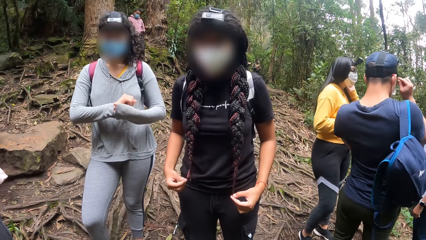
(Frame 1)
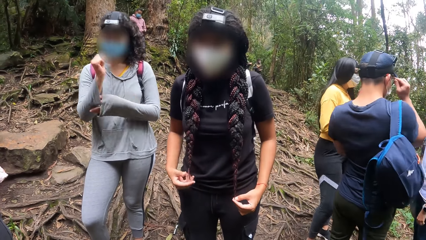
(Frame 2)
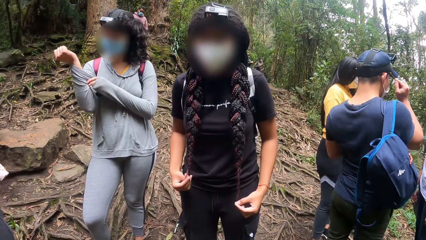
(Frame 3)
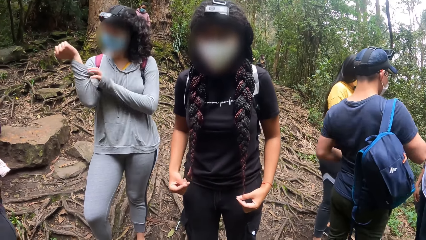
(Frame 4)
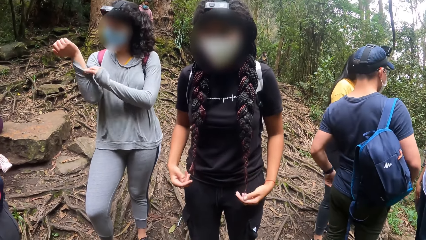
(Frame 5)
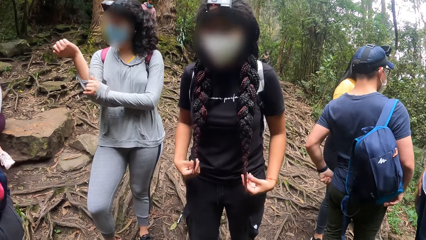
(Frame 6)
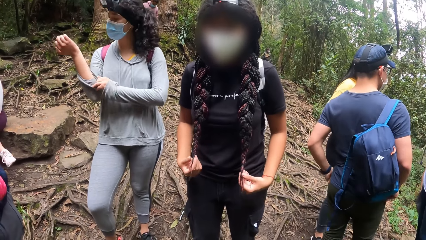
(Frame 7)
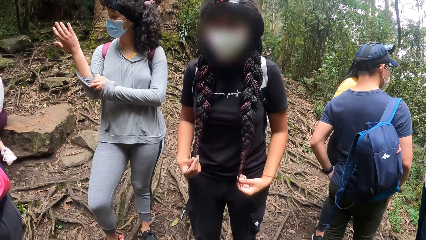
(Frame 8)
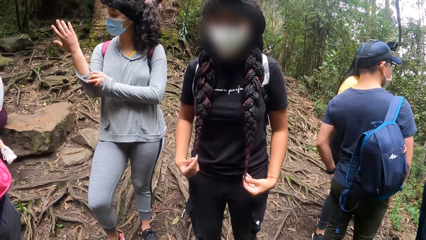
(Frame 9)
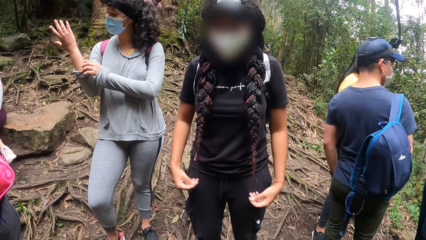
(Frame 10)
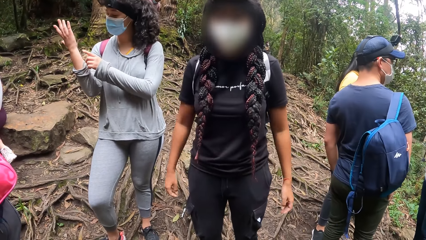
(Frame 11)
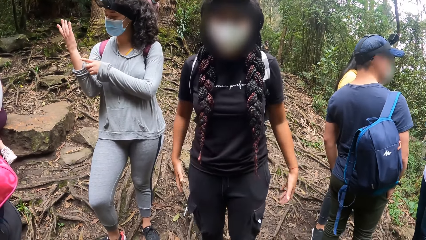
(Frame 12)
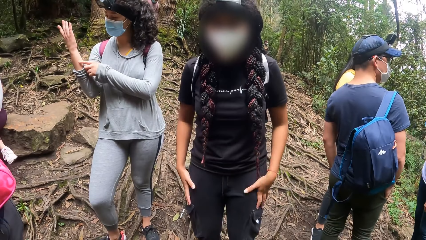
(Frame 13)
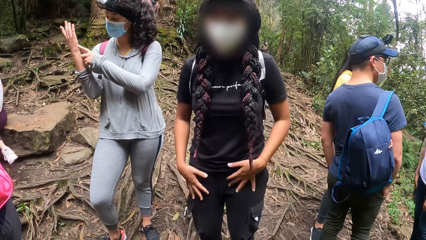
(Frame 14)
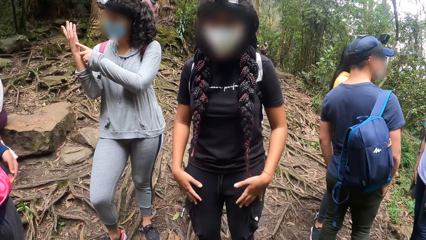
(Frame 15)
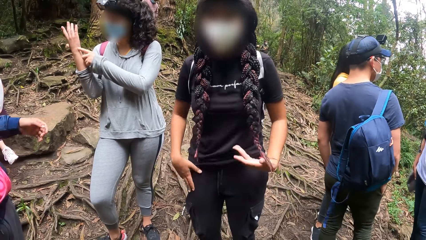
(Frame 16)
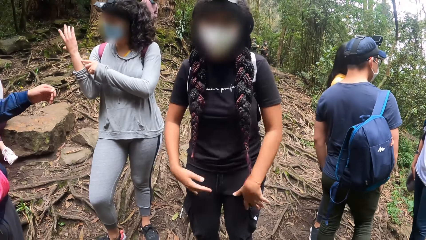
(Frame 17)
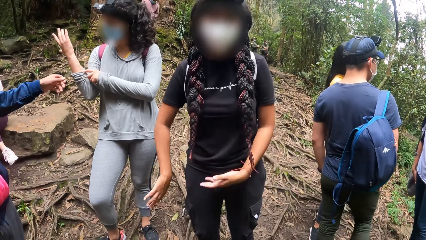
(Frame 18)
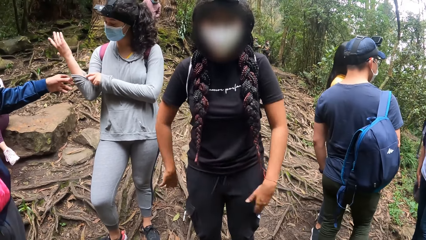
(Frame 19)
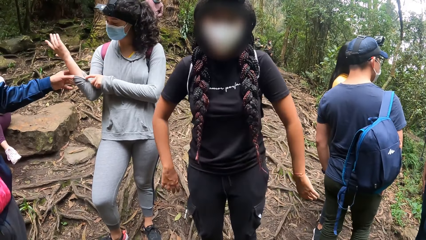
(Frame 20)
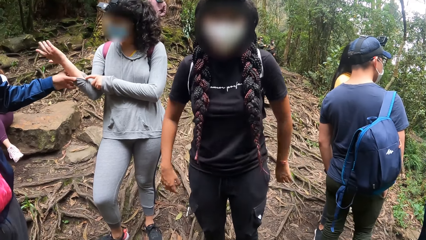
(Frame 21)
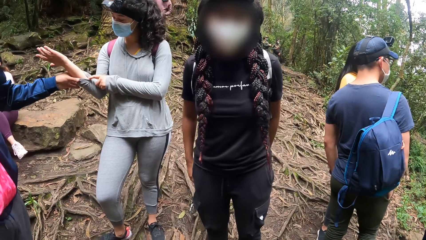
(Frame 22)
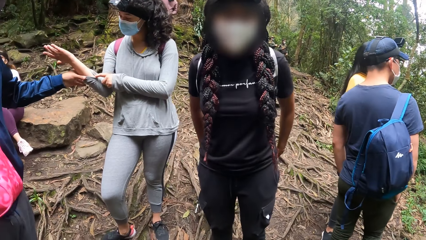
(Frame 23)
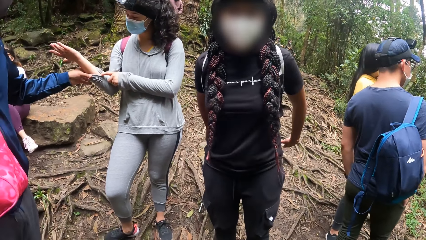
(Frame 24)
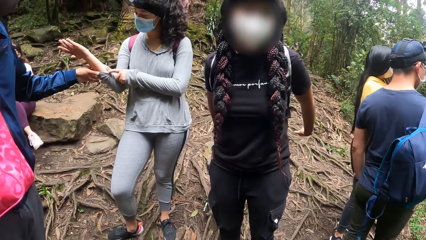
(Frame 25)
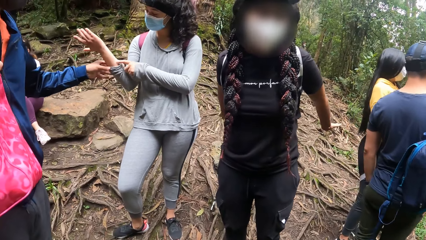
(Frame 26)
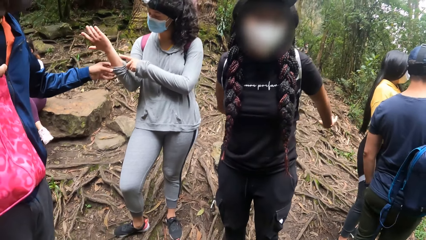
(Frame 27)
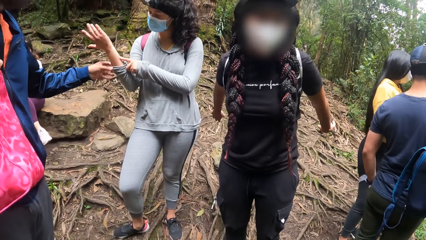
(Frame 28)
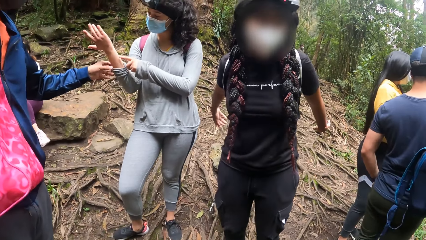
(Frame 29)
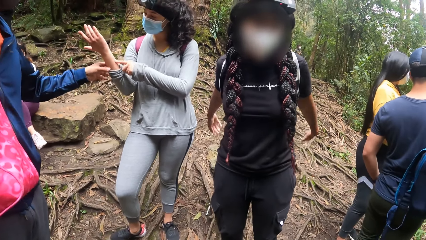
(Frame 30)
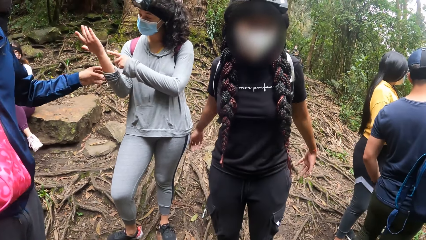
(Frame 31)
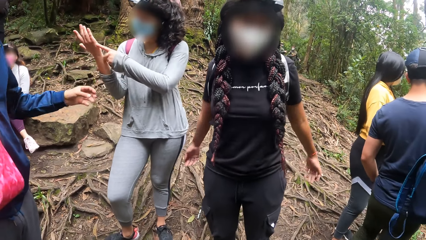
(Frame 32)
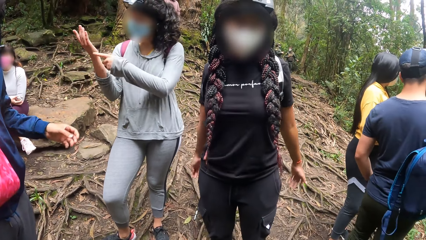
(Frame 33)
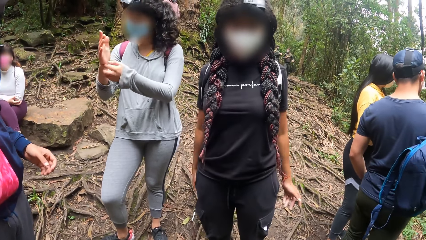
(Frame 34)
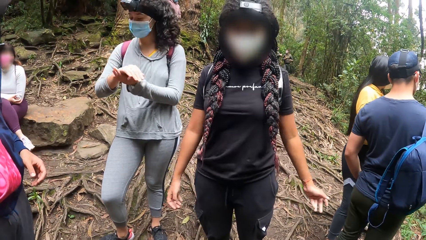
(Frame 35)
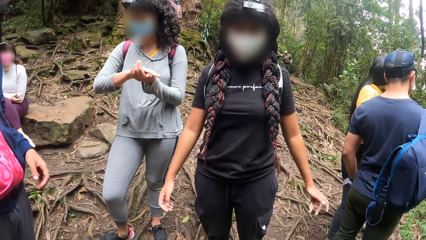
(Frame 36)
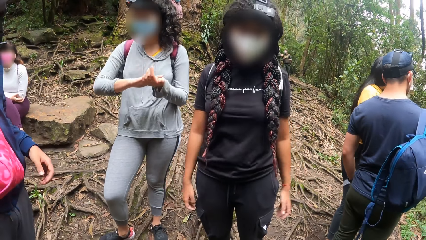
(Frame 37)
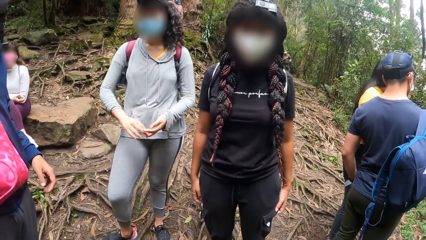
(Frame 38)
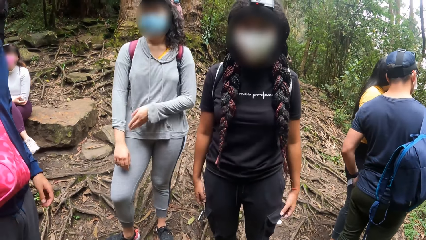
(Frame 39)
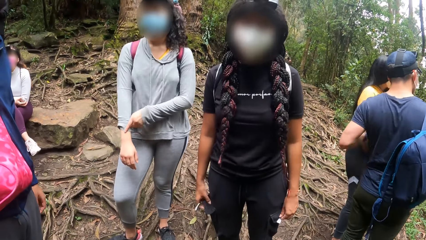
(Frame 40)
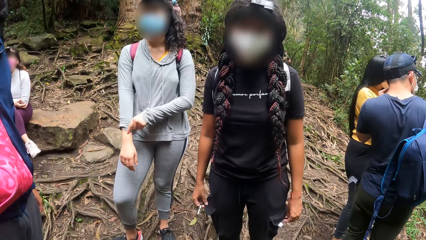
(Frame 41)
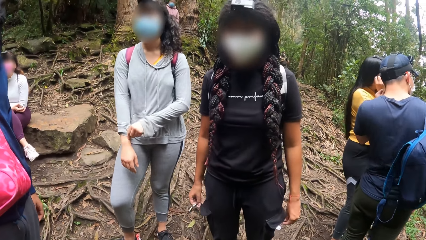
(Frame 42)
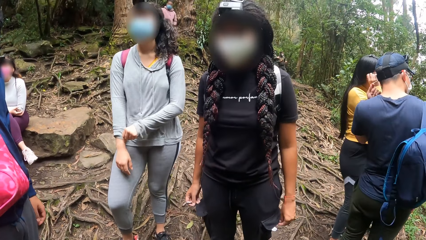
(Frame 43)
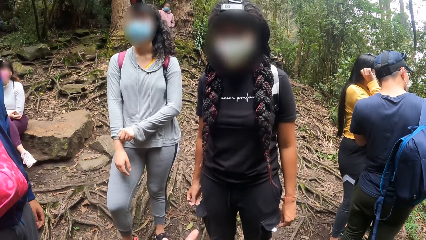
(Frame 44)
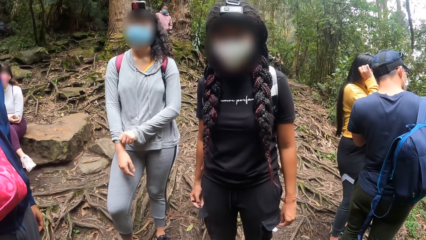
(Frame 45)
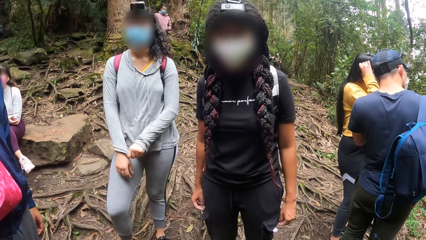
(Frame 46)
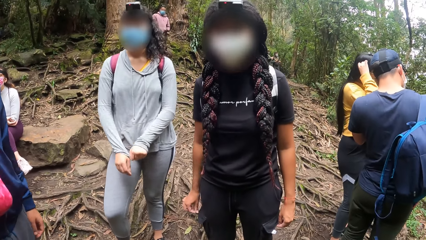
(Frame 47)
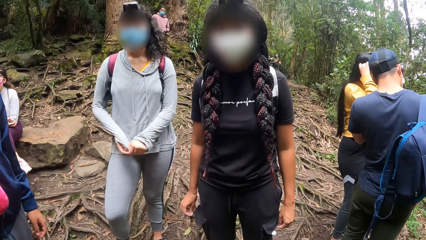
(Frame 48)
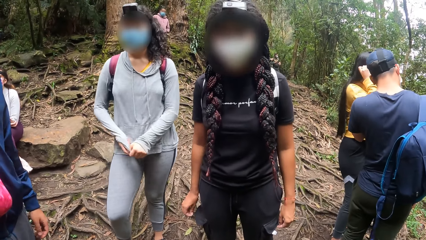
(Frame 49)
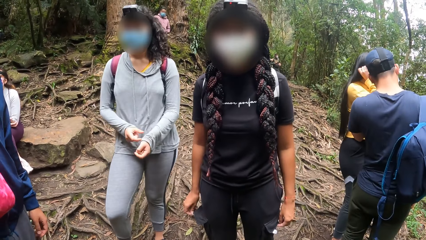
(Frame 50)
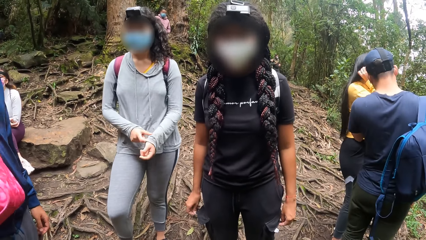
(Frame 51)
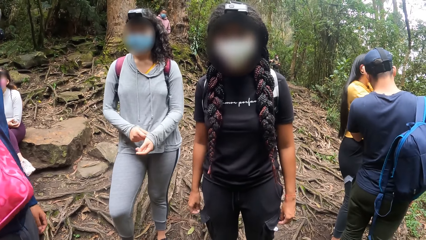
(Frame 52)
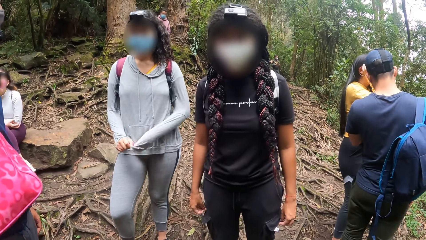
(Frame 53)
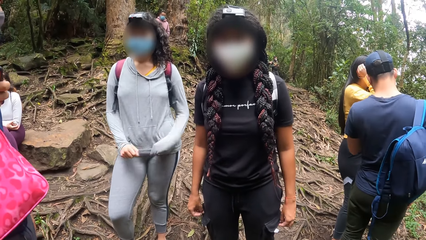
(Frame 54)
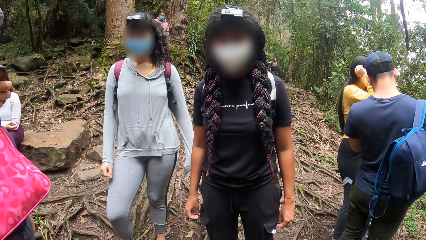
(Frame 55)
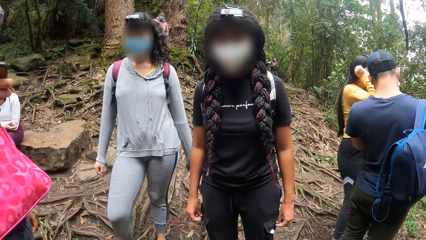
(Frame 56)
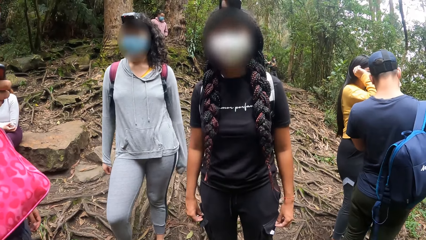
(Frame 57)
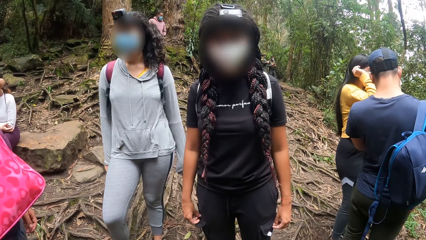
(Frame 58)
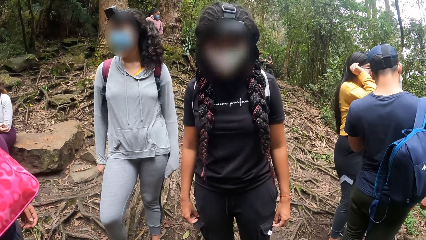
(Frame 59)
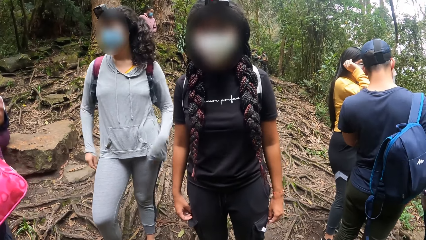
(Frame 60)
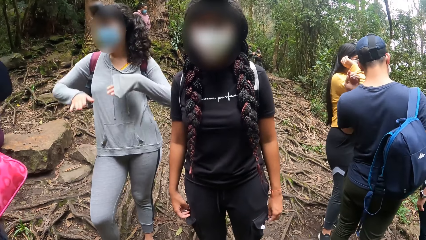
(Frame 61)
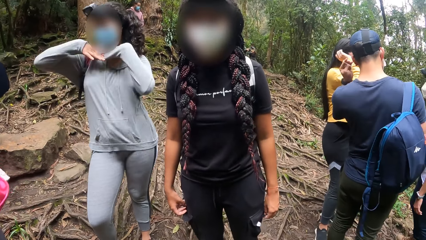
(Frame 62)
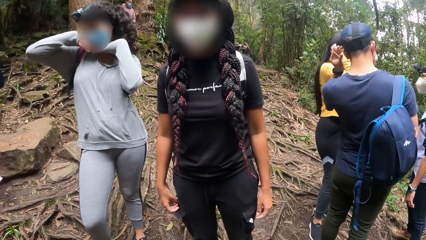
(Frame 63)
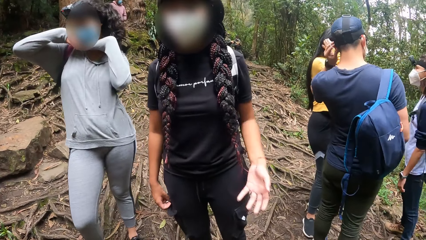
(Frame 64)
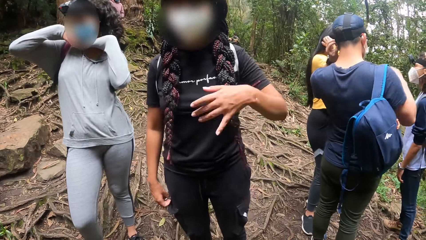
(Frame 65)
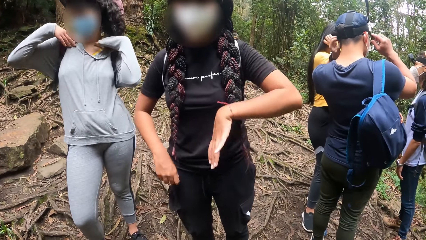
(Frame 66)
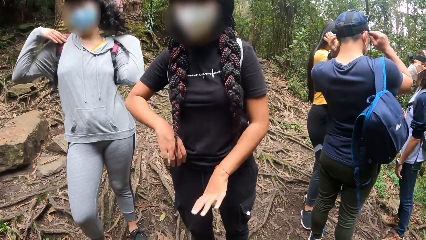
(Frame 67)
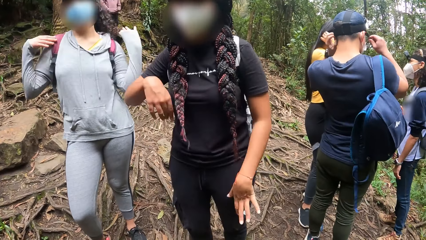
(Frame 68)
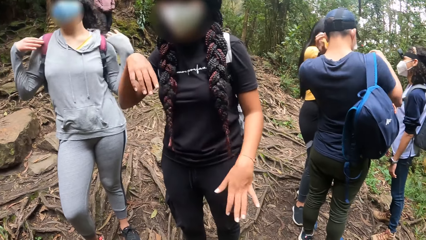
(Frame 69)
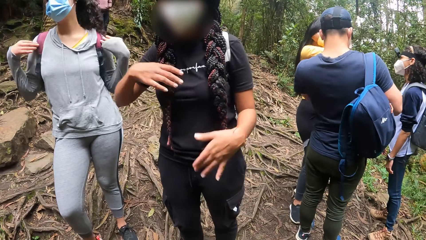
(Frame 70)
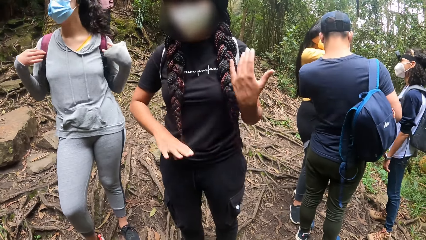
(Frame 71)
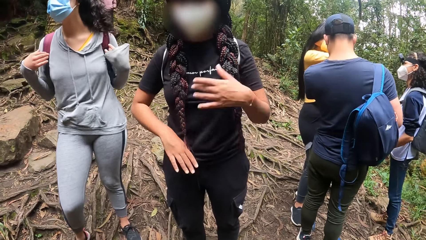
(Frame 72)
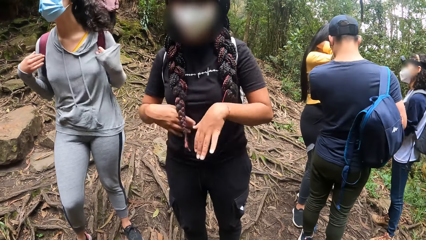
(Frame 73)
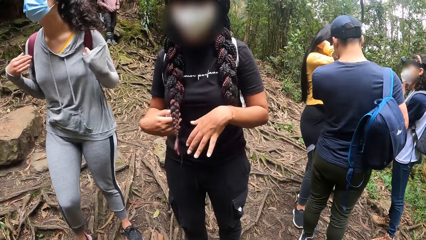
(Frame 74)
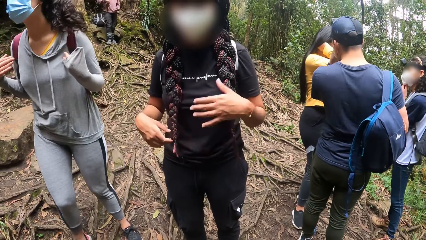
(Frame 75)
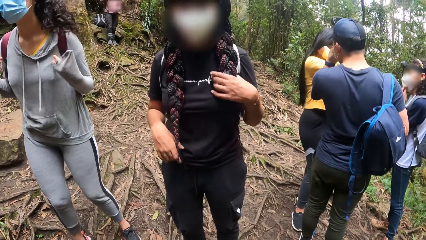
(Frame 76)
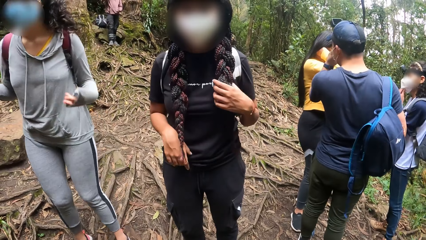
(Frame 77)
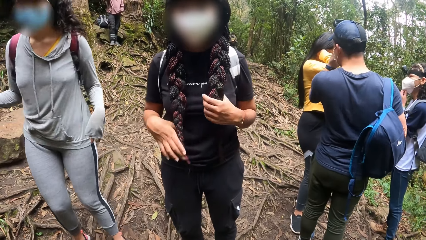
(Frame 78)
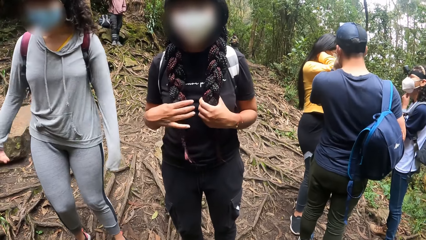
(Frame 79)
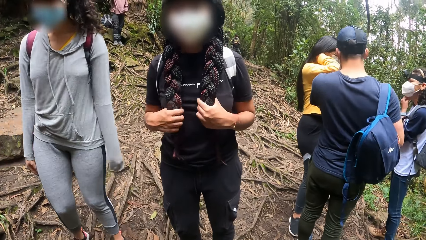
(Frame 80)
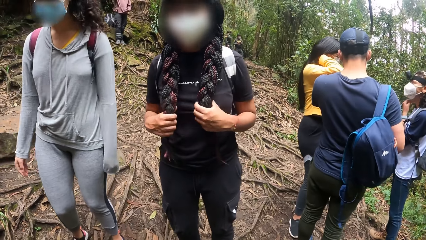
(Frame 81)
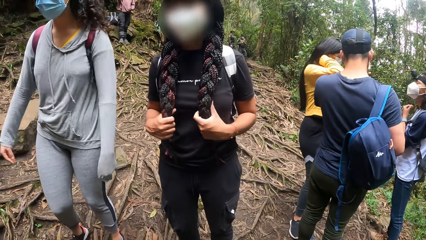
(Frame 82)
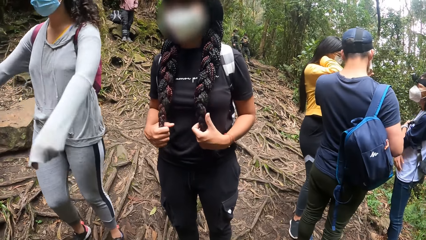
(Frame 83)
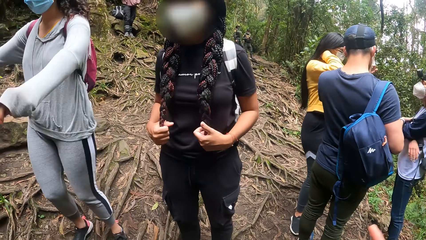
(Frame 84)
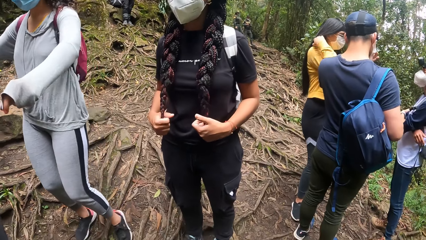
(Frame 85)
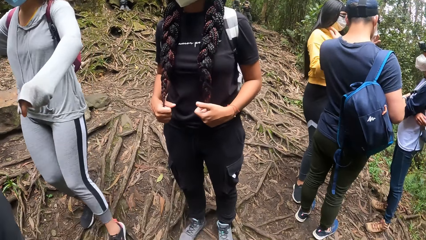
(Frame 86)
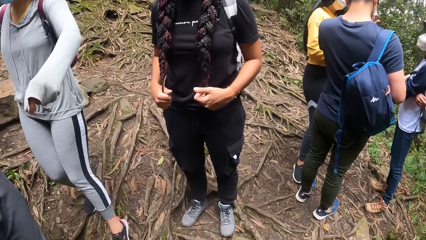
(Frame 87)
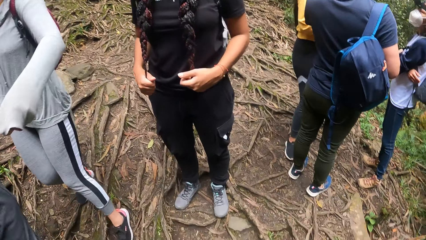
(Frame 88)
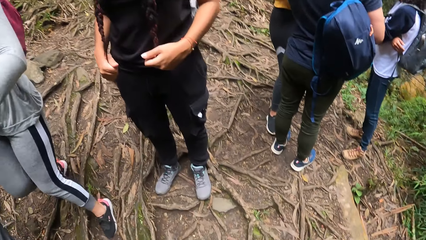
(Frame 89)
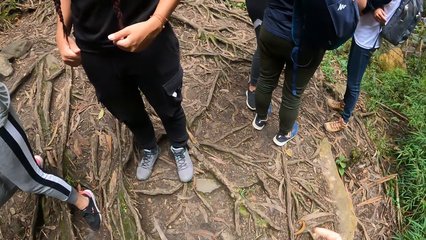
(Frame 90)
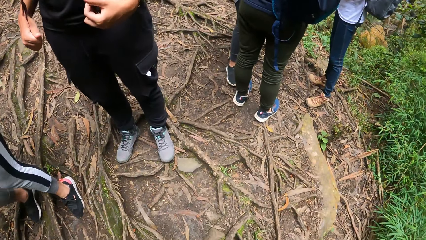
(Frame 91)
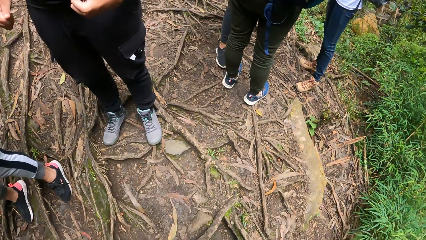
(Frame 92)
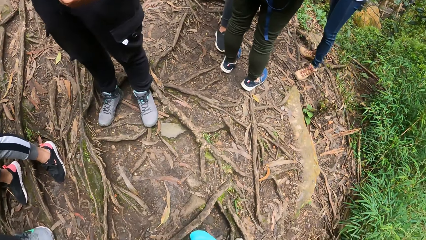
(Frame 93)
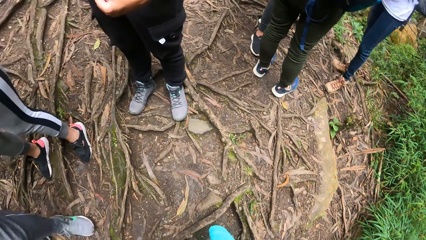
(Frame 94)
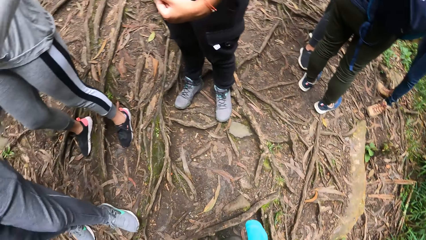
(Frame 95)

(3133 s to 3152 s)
A lady moves her hands. A man touches a woman's right arm with his left hand. The lady pulls the string from her pocket. The woman rolls down her sleeves. The camera wearer moves her hand. The lady nods her head, gesticulates with the hands and touches her braids.
